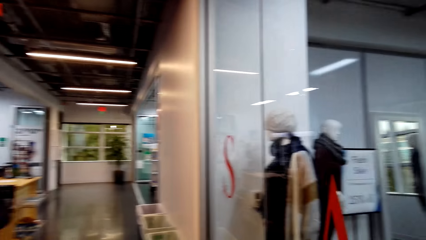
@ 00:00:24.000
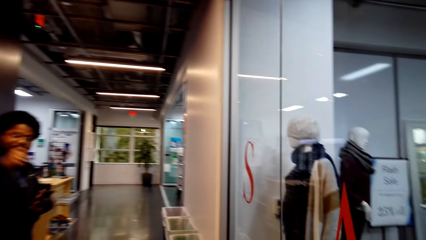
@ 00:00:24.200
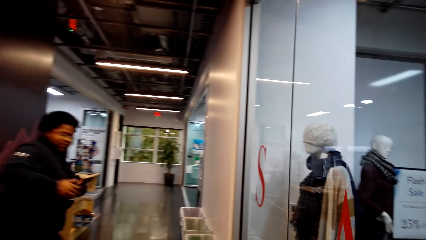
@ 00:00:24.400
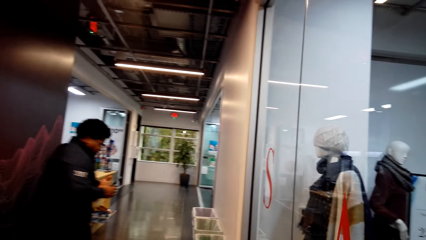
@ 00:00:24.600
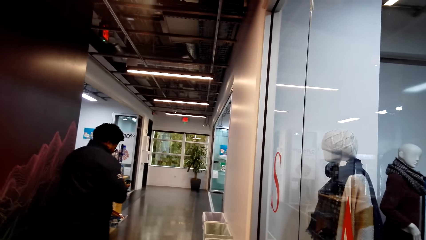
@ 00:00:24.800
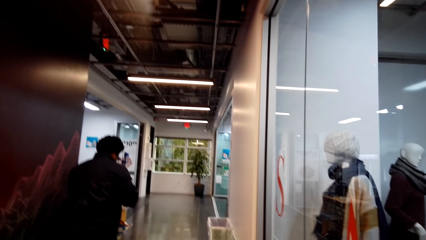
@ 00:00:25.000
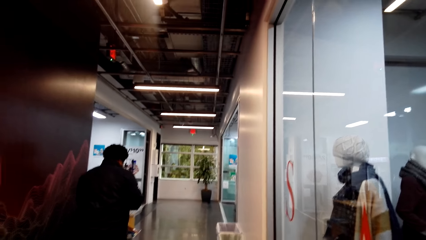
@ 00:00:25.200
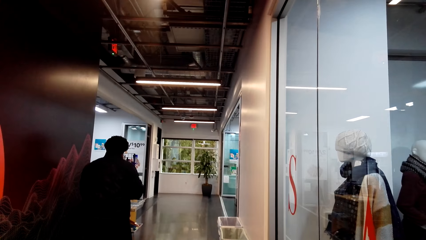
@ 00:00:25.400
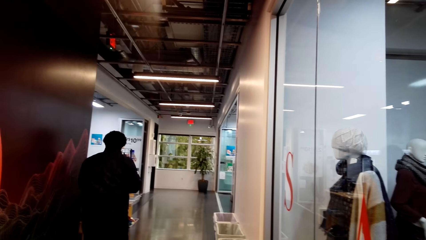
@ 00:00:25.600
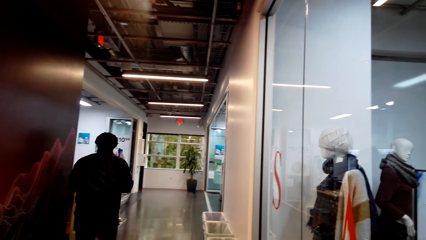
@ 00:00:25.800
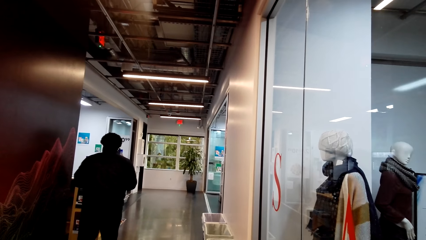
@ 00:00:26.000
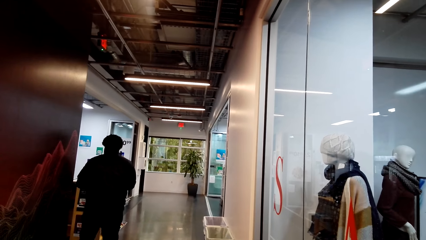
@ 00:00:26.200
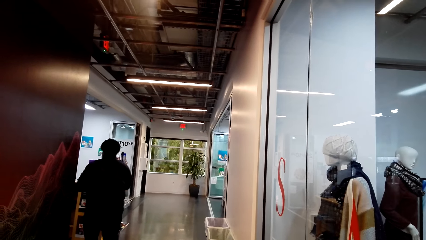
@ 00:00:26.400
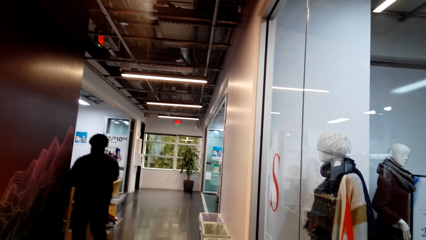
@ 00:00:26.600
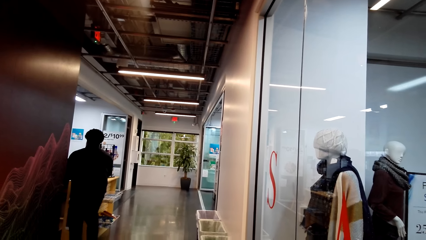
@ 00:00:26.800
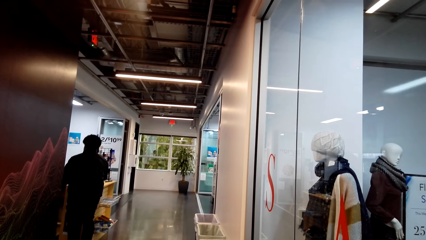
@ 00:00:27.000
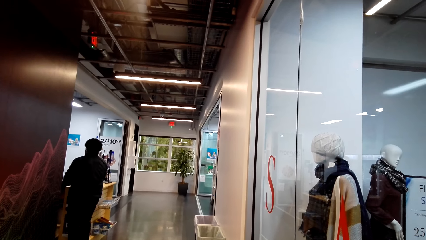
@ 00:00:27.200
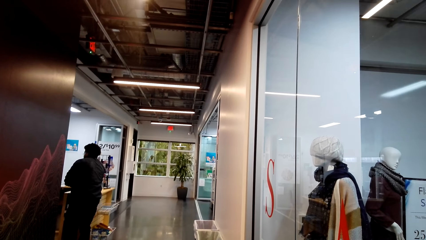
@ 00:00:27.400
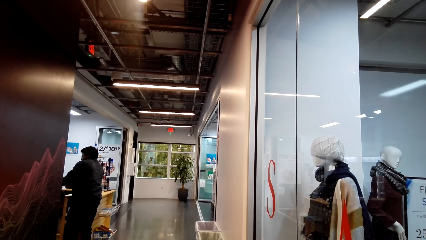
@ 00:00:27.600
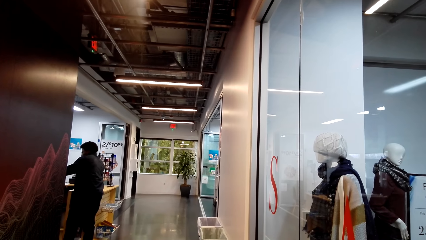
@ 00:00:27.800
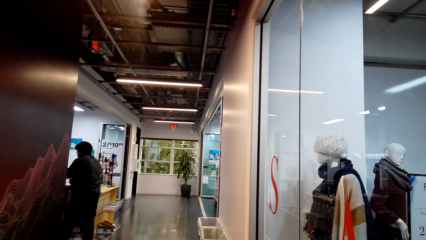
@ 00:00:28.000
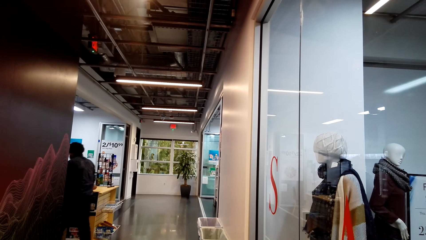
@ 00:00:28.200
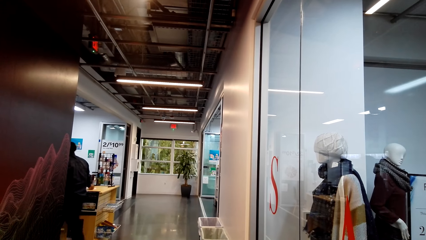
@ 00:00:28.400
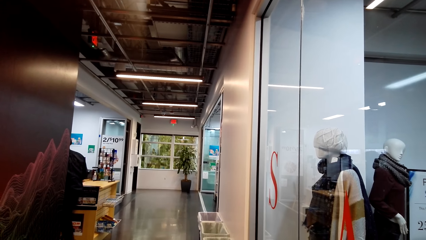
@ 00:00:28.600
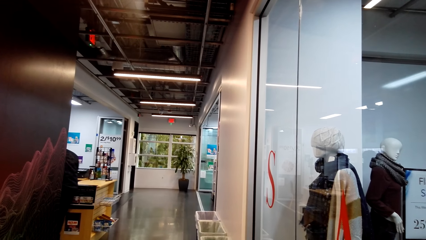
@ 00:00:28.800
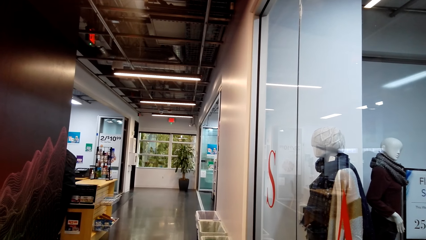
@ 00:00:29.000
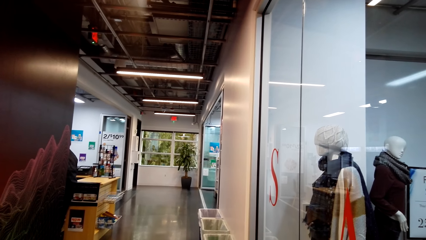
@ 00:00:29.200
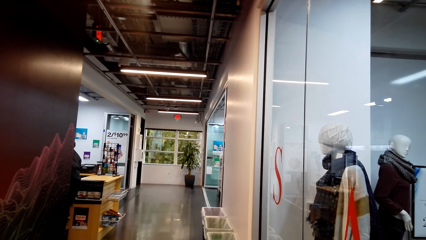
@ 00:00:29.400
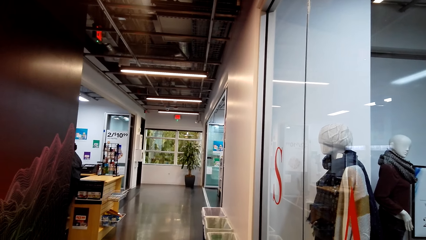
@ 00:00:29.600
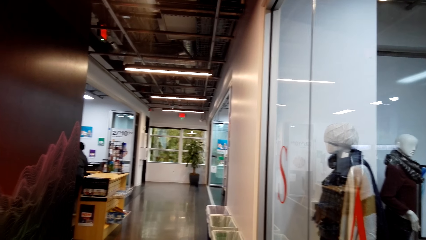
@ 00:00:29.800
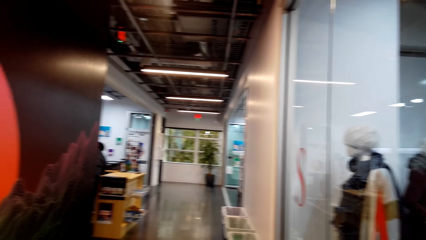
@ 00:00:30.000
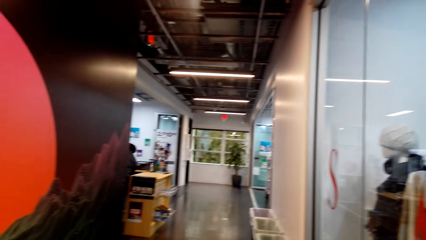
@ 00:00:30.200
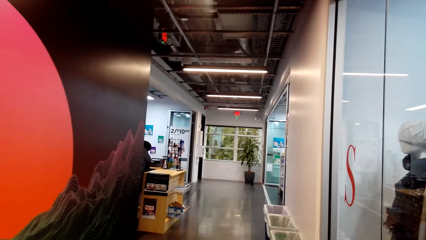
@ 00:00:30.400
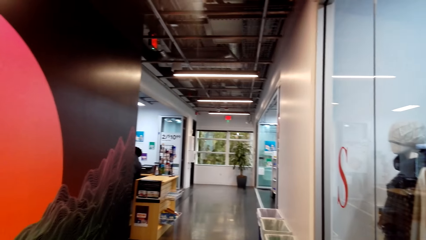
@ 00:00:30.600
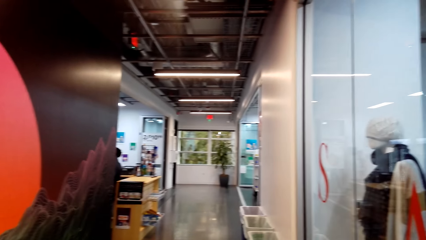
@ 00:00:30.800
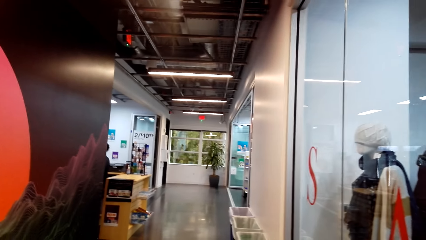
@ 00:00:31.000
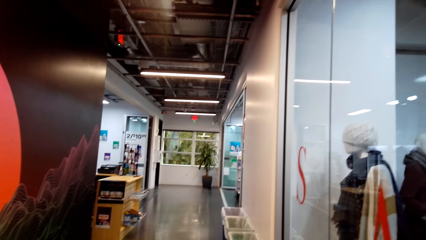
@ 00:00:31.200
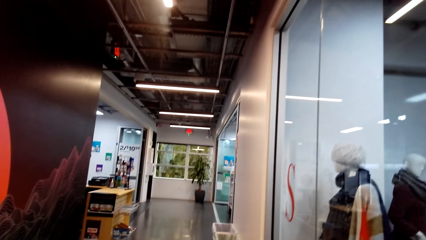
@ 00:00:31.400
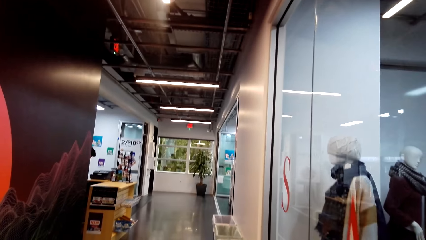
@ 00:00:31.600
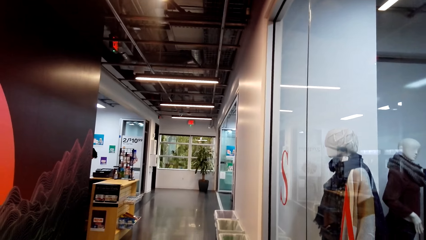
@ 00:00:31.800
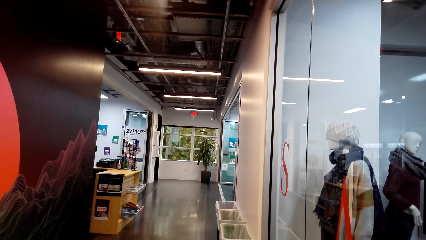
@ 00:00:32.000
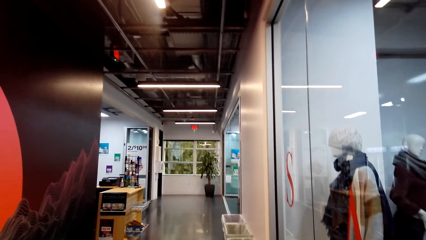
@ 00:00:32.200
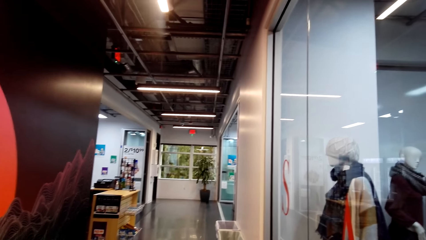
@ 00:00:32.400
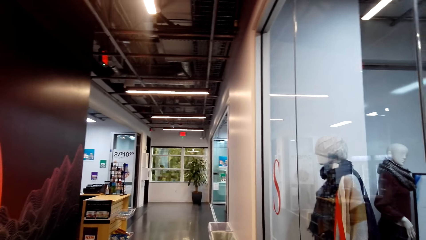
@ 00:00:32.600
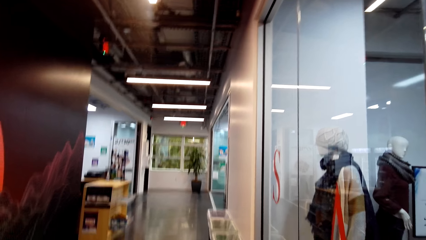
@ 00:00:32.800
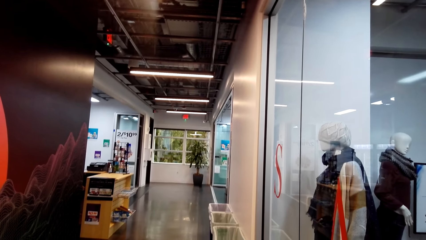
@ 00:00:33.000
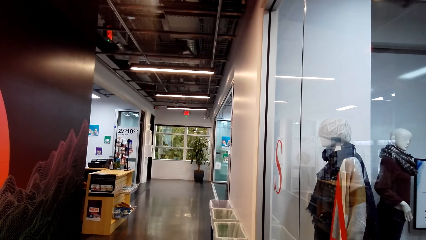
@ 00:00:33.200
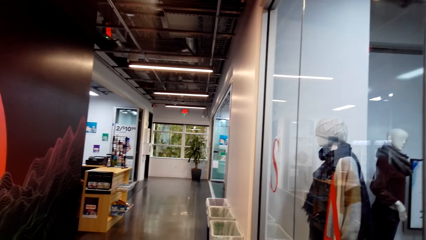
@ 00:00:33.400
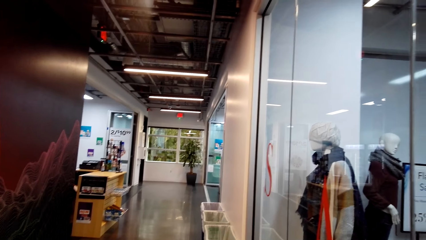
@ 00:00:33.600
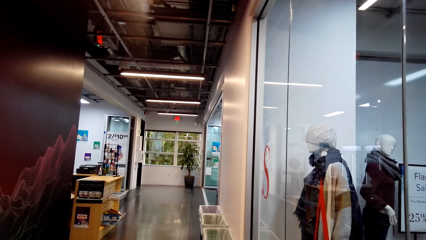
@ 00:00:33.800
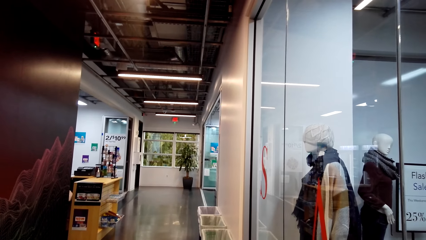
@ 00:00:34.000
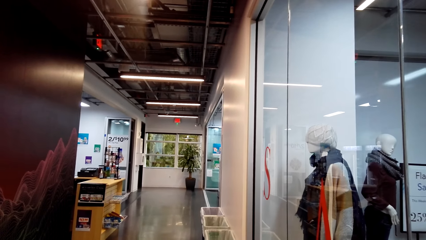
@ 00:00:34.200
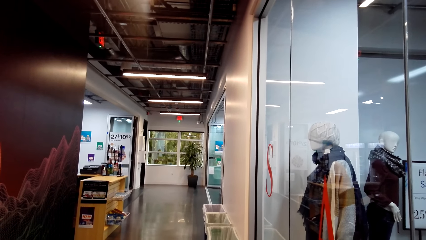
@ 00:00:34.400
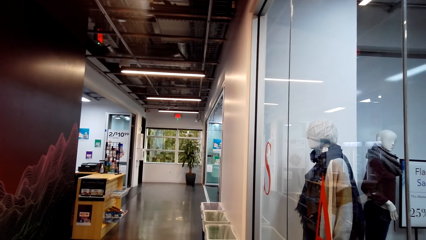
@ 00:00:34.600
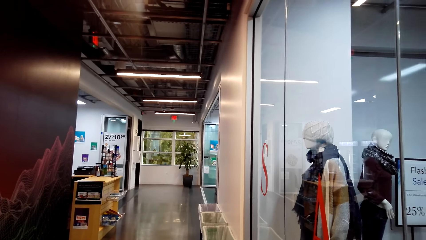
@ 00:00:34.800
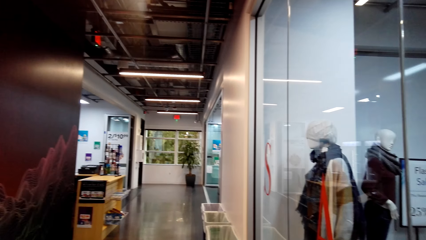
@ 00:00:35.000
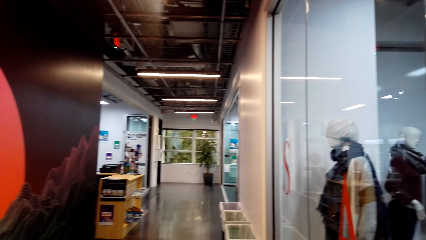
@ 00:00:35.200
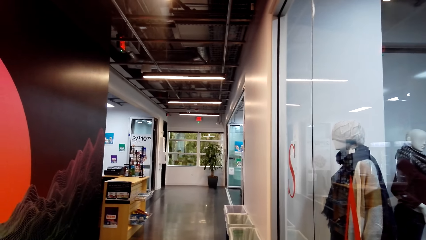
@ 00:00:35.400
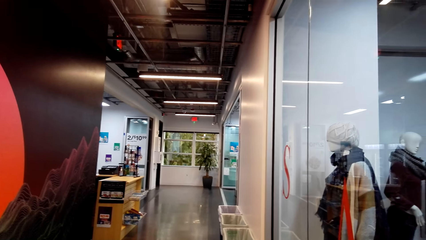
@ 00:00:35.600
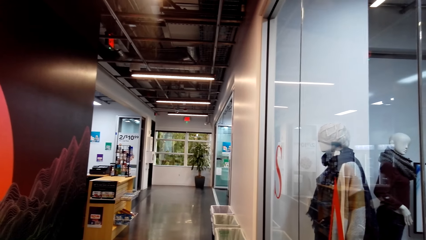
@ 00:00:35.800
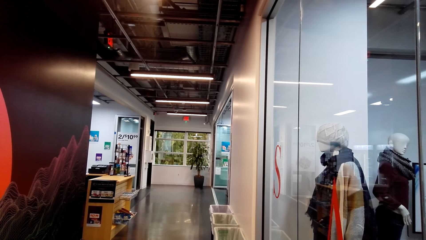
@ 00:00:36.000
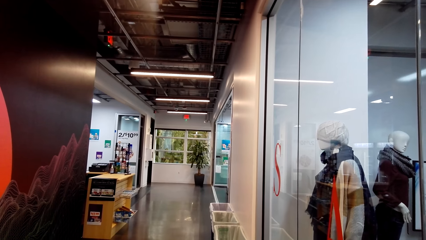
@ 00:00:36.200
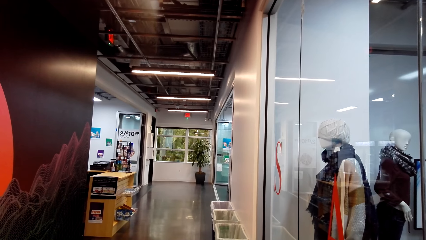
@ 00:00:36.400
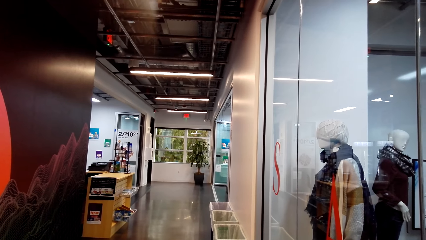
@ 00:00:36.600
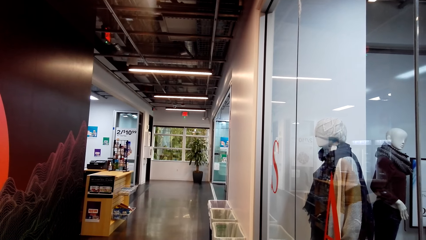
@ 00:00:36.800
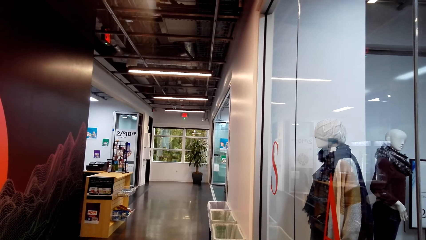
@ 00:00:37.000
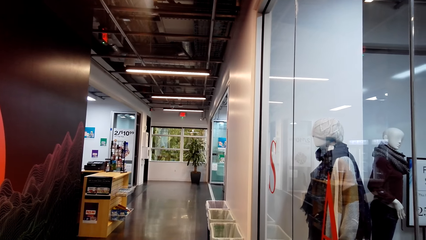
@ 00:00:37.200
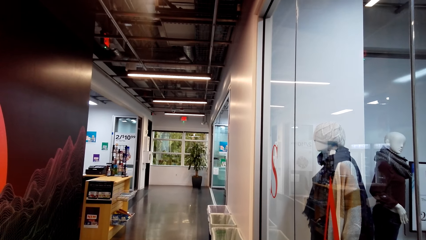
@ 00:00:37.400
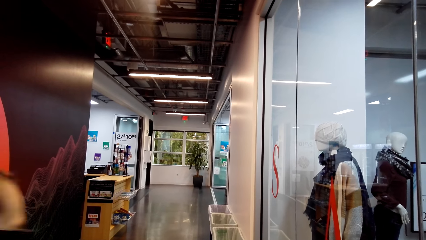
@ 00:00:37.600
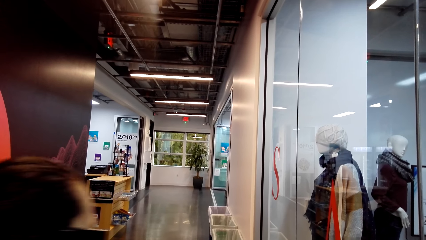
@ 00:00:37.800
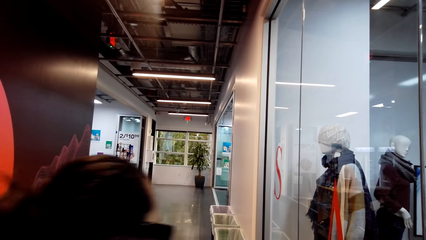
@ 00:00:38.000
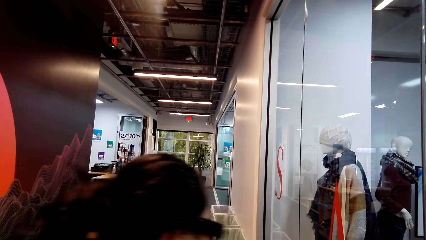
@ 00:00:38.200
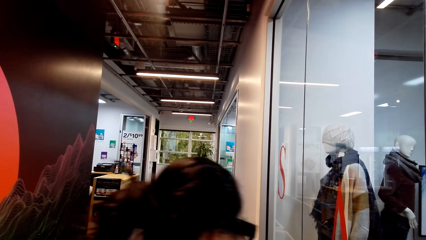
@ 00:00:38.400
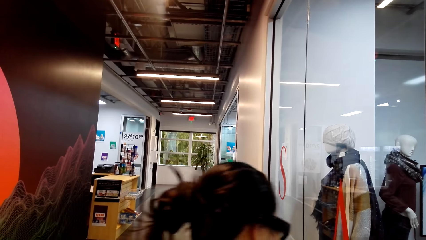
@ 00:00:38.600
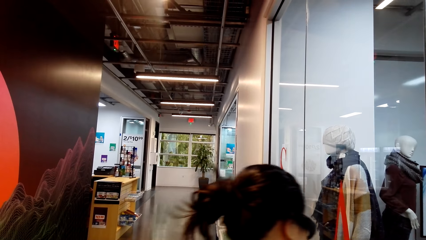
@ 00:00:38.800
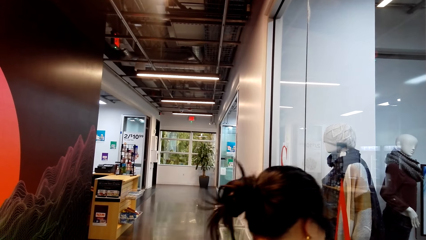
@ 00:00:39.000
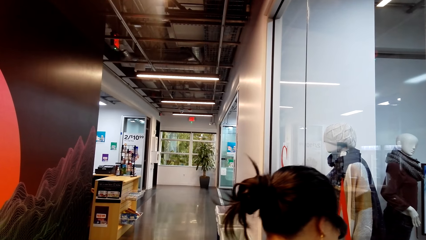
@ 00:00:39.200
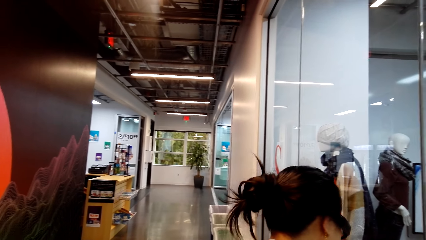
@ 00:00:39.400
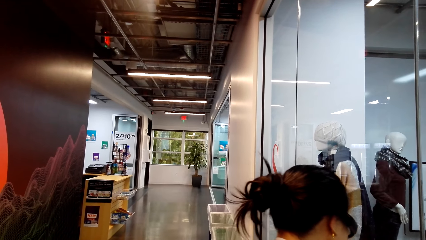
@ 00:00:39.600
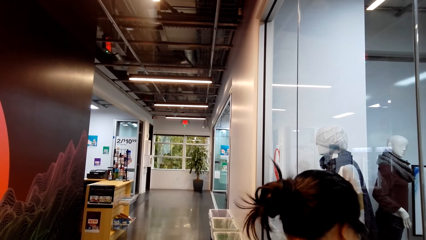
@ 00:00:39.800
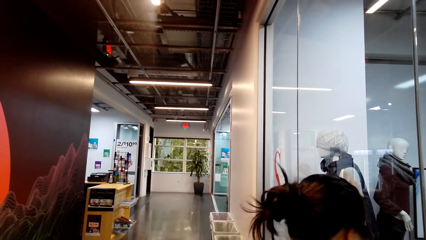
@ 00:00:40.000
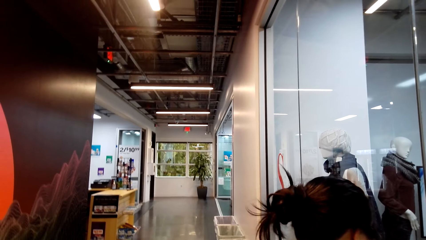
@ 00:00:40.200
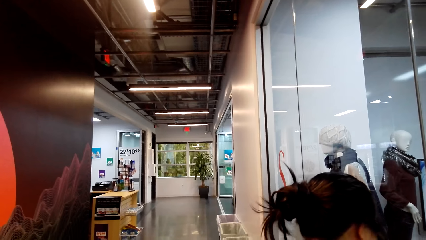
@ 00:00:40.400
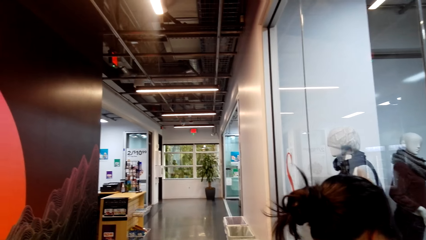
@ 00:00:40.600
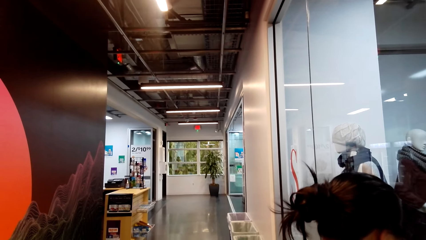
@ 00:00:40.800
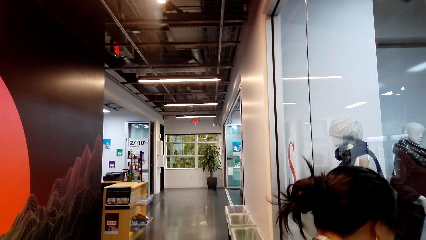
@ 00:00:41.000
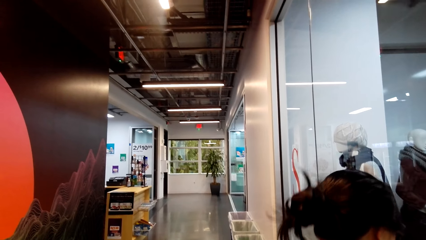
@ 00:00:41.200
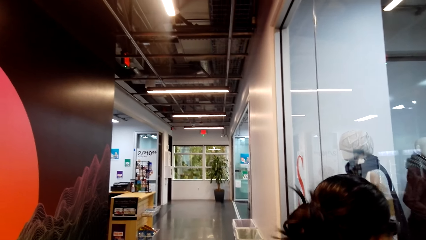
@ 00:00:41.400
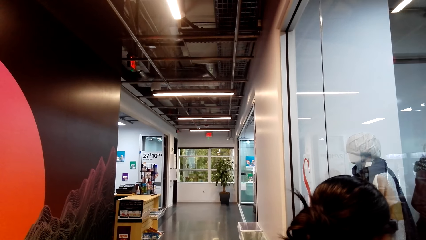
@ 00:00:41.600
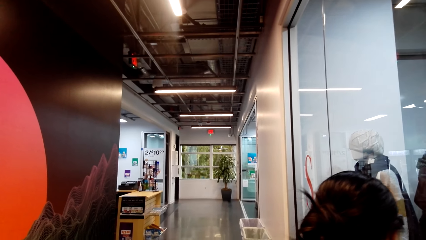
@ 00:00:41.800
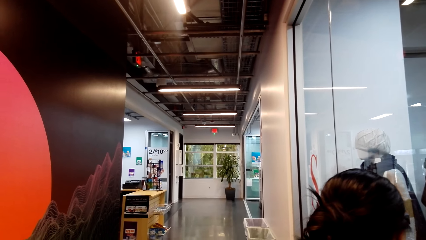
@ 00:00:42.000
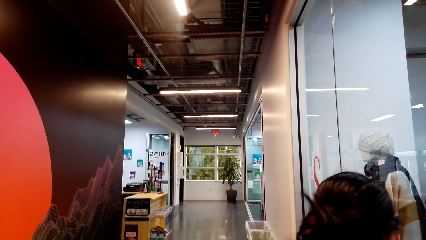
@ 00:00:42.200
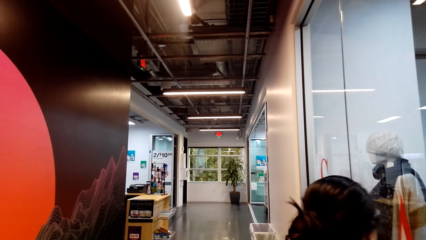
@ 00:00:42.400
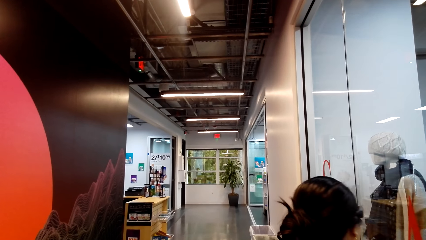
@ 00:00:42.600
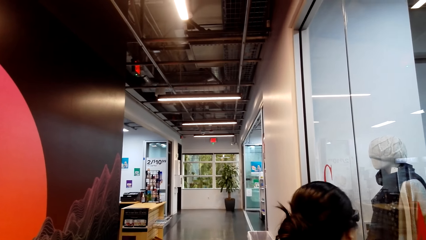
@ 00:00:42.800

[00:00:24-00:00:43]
A person walks on the floor. The camera wearer looks around the supermarket. They dialogue with a person and another person.
